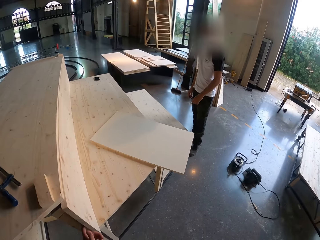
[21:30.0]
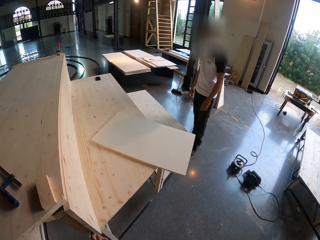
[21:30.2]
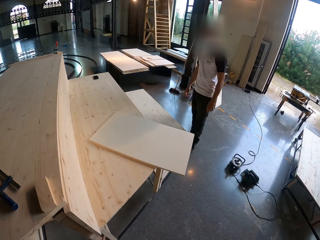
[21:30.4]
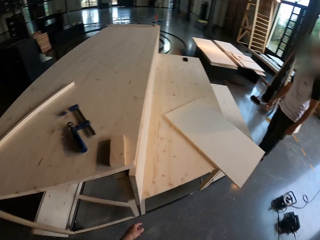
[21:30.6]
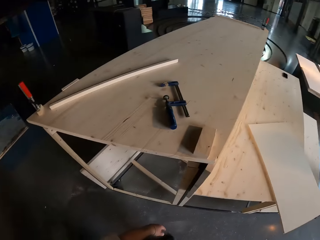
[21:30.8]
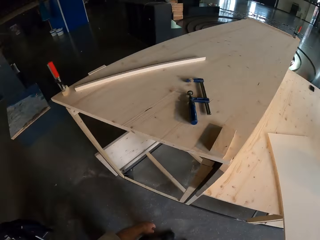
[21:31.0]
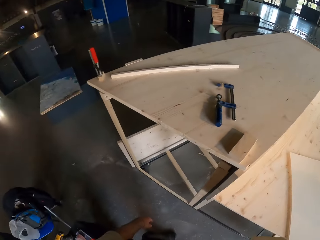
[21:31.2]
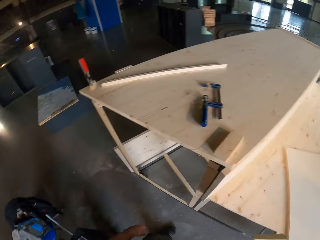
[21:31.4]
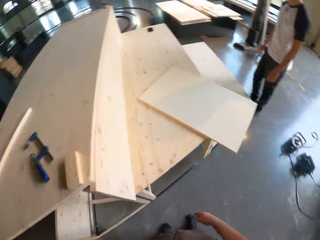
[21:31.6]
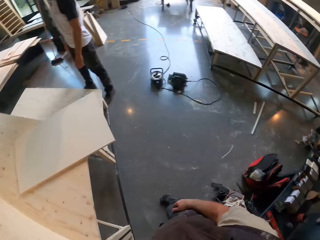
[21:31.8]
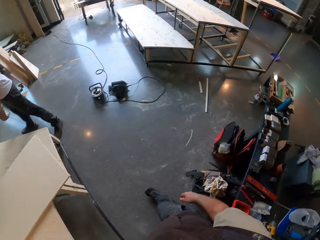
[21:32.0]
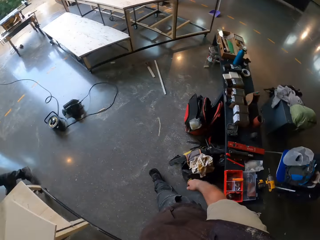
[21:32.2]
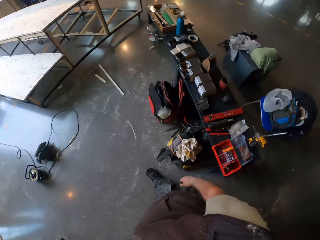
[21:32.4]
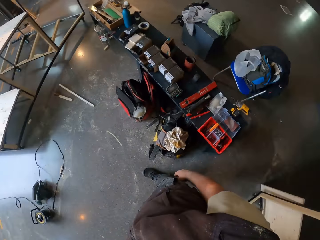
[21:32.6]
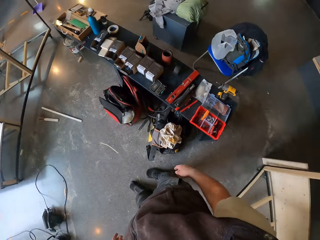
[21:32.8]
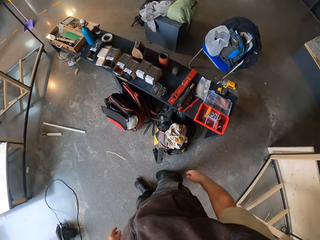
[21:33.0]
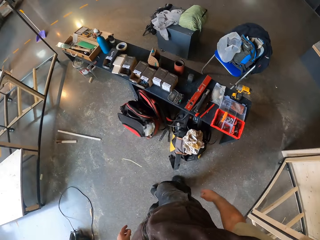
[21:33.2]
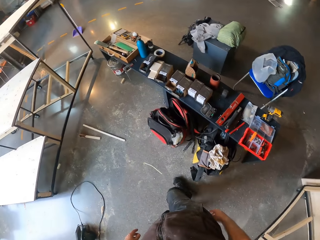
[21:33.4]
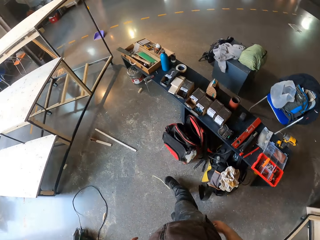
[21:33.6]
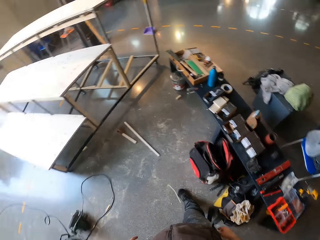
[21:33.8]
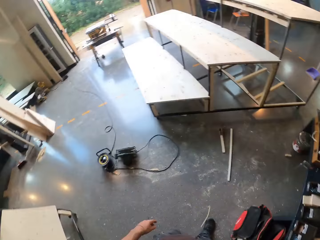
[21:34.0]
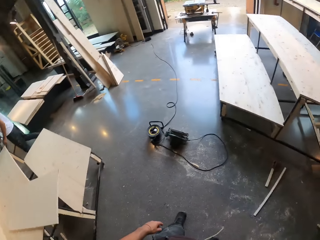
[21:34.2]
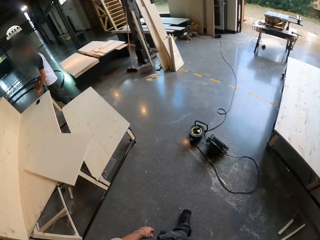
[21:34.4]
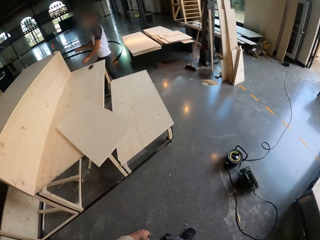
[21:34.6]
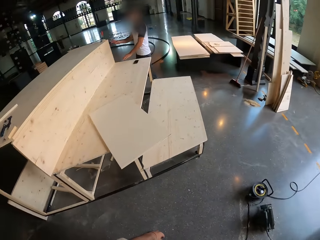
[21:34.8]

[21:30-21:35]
The camera wearer looks at the man. They look around the room. They walk on the room.

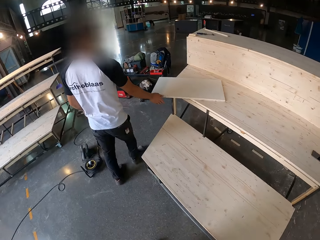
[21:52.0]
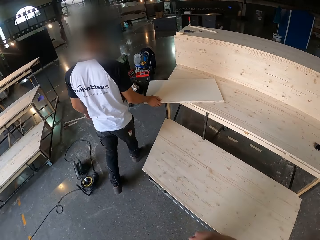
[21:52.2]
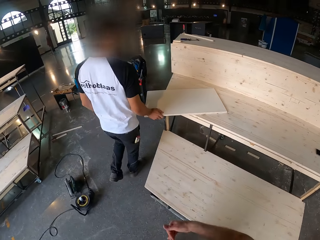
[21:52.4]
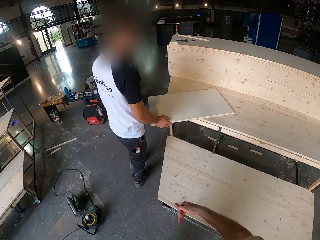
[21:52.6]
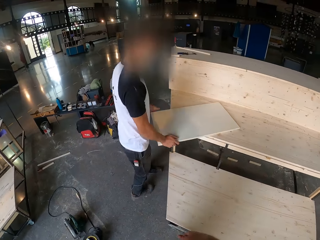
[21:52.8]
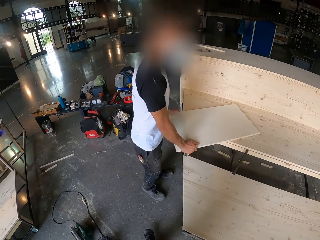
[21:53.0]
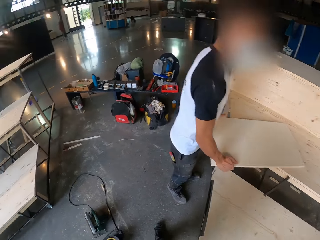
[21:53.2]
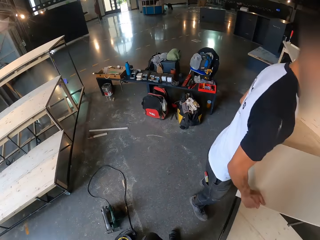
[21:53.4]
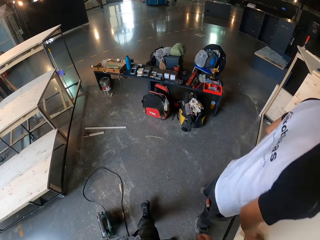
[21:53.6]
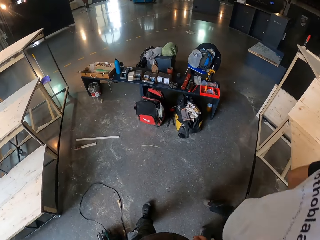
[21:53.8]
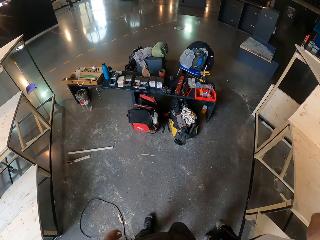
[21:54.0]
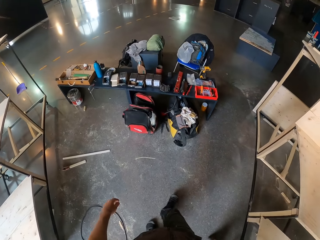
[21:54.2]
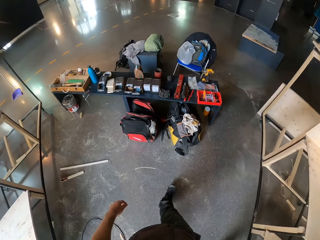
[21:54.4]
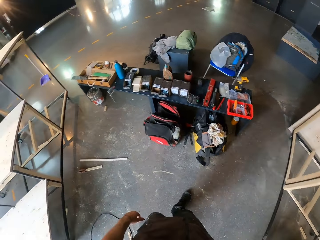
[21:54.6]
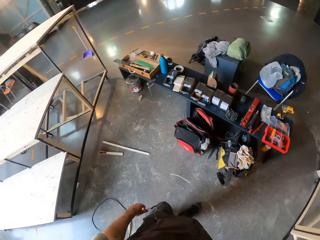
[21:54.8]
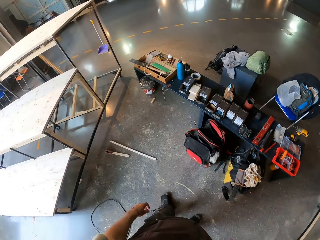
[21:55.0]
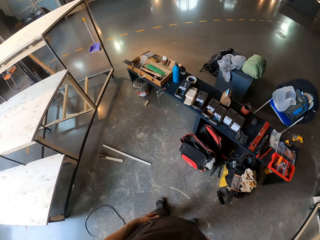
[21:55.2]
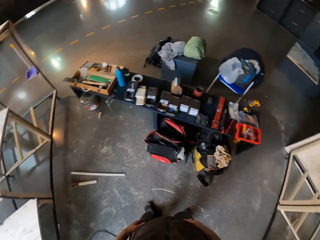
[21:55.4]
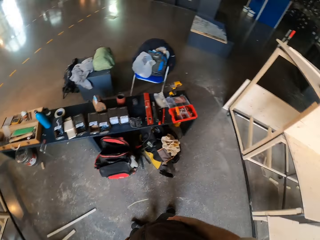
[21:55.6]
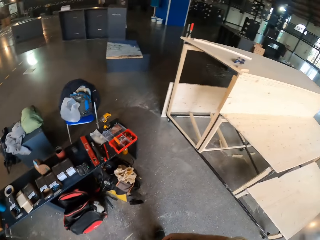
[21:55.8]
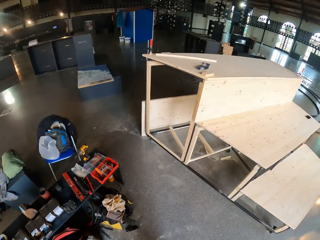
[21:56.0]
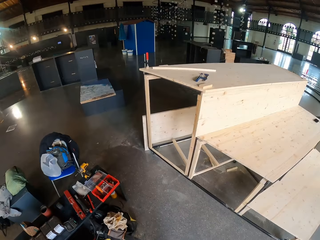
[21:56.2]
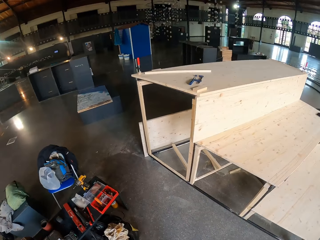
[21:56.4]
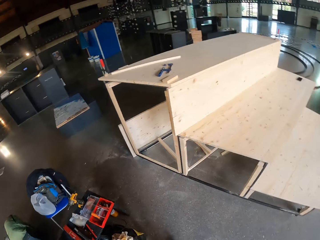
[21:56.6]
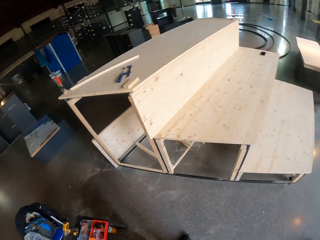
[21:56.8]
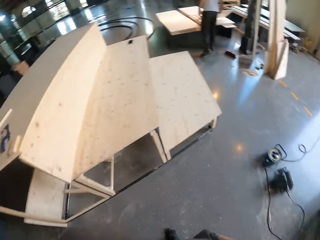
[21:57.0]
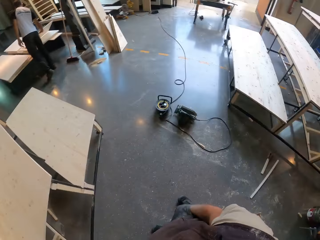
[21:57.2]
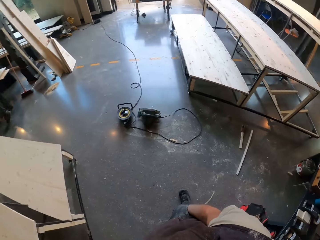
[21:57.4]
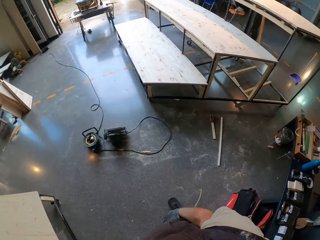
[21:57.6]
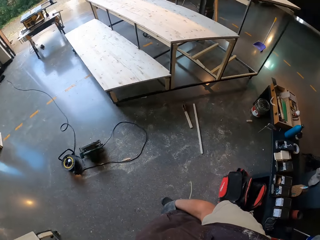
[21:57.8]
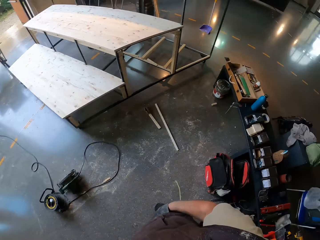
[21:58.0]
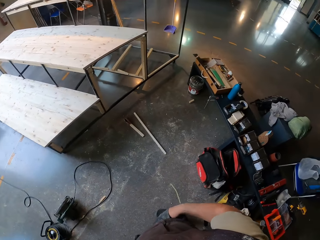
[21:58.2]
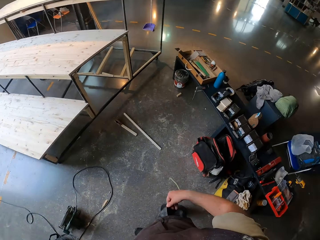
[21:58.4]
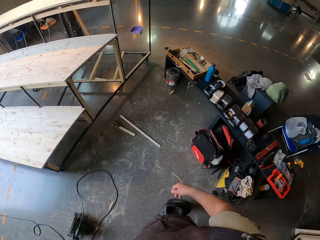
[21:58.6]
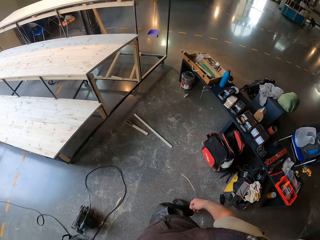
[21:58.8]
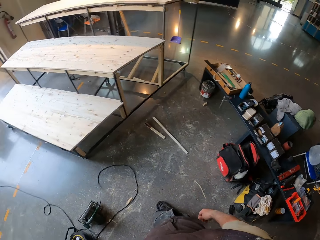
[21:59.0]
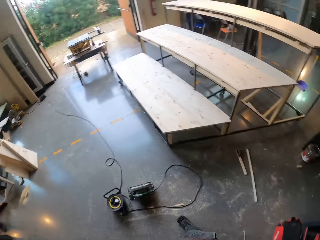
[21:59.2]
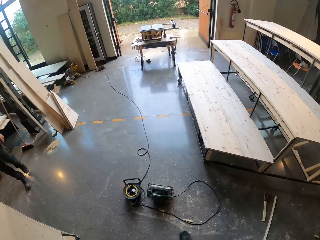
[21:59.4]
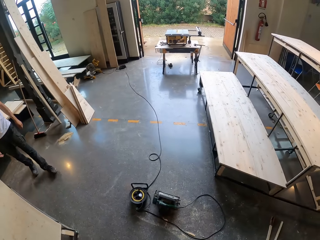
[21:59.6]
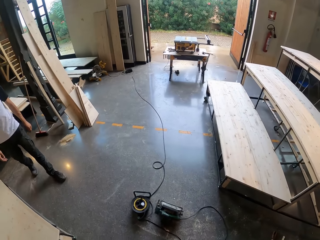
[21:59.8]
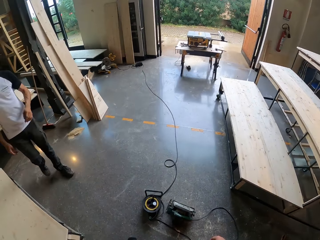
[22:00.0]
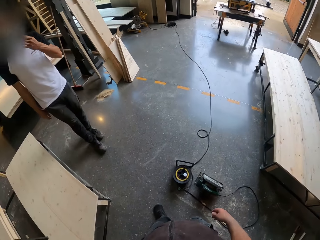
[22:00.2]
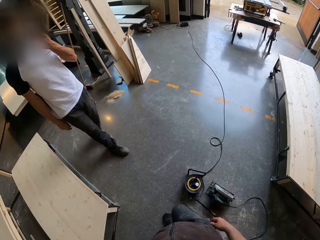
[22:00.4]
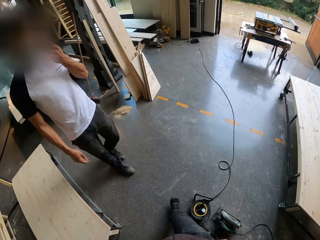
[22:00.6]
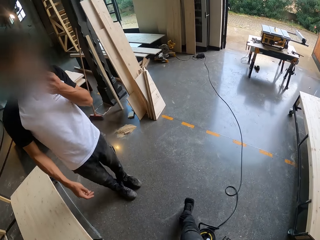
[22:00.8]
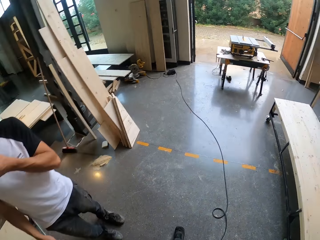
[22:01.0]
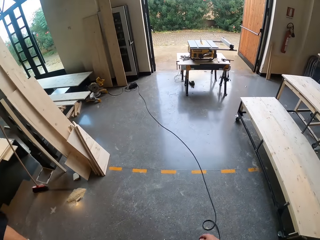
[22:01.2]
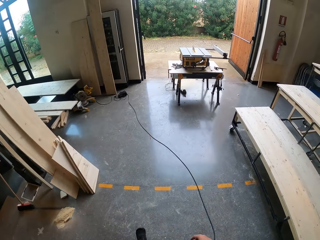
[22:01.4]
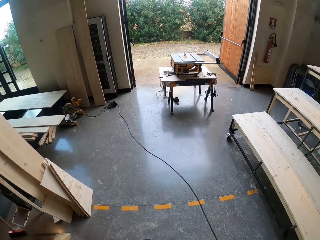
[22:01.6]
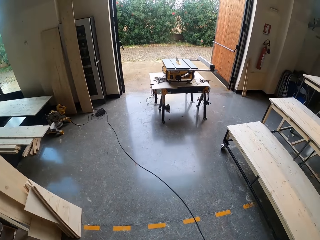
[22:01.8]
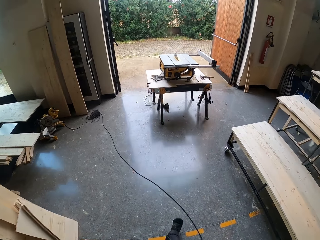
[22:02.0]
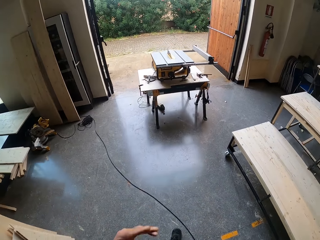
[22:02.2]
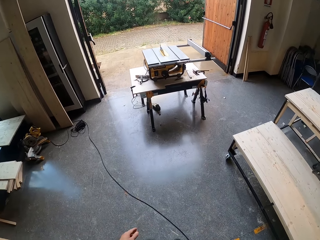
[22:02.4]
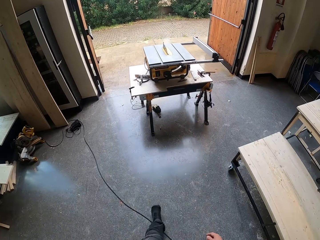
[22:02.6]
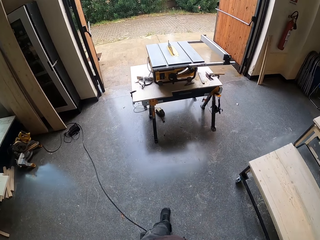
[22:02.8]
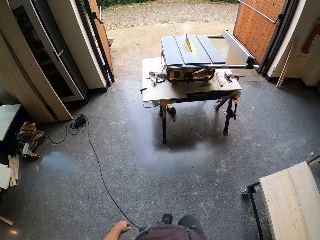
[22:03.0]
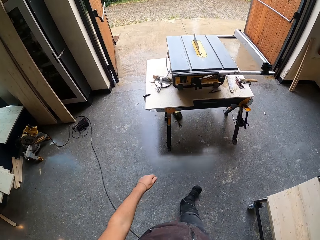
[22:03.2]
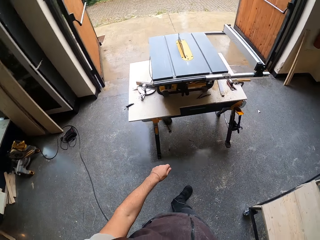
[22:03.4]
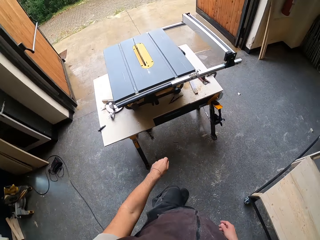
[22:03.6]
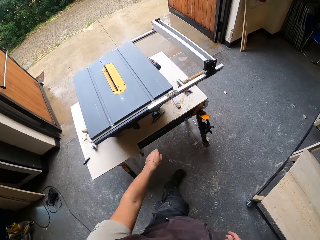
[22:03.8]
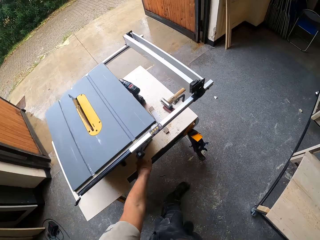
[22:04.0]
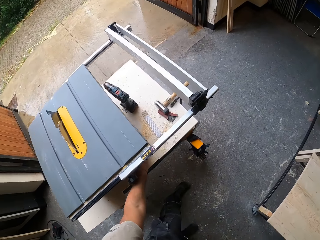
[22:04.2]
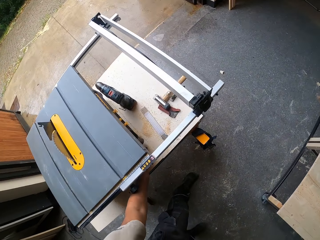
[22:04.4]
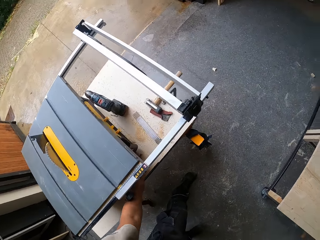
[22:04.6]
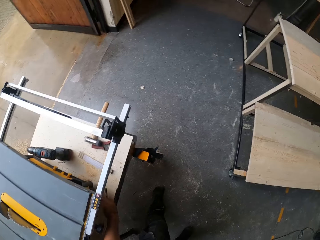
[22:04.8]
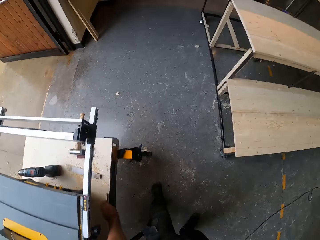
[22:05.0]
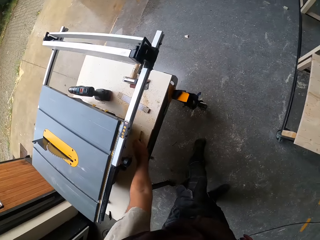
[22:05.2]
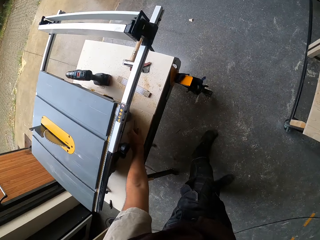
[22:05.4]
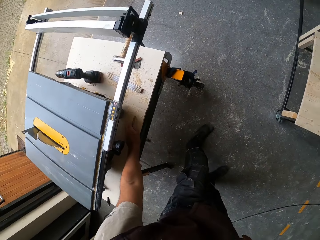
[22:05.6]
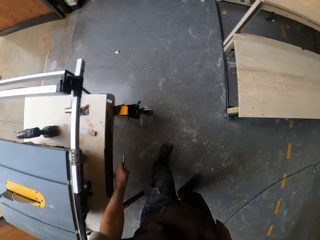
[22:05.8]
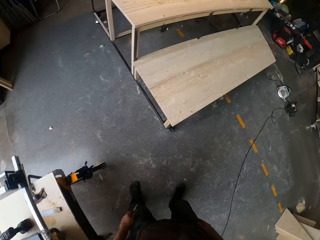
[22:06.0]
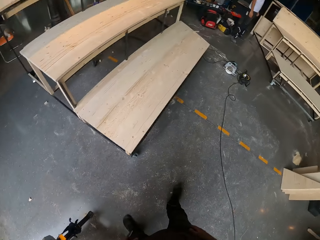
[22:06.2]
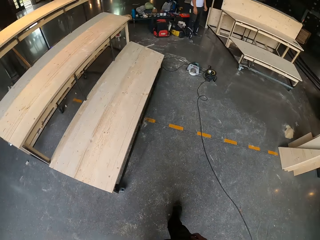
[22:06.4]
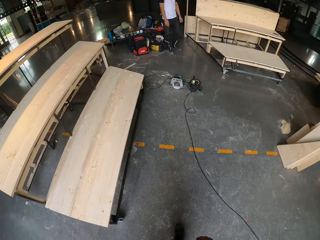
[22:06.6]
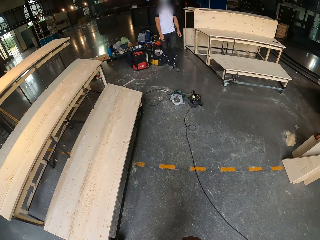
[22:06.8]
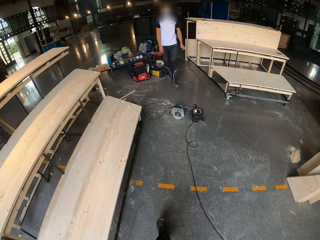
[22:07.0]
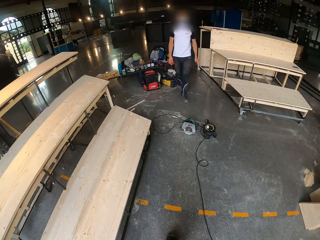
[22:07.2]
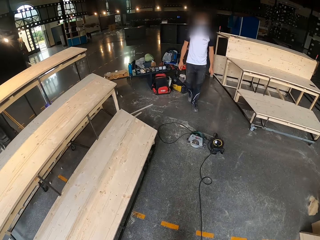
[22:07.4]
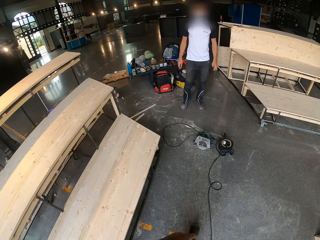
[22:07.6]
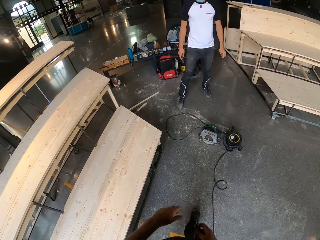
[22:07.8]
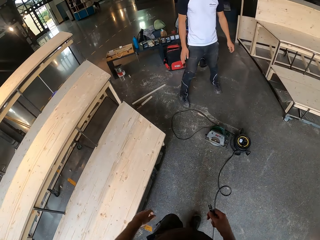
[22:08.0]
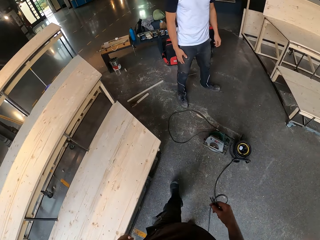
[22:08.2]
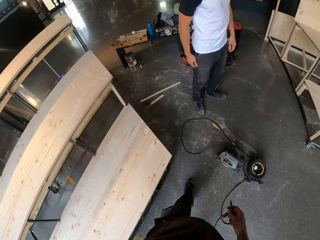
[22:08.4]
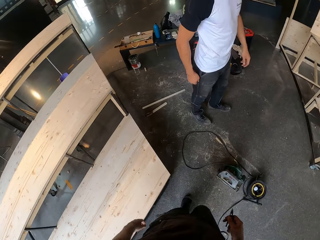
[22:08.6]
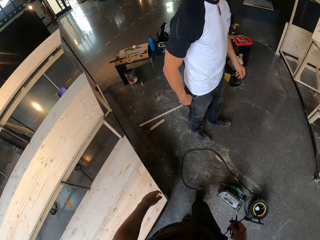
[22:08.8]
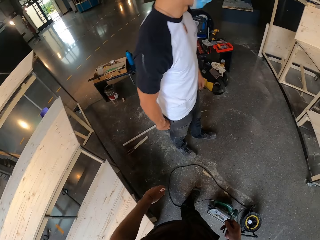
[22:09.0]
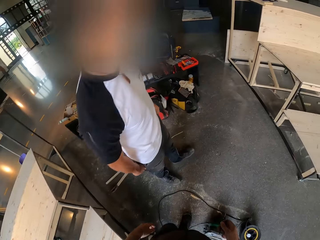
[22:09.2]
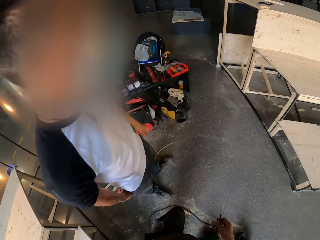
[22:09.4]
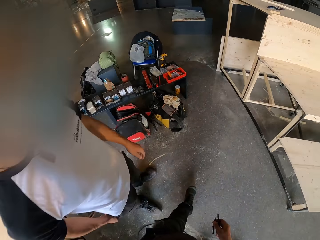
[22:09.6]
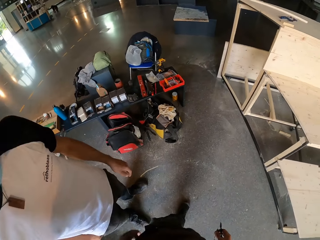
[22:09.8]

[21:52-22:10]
The man holds the plywood in his left hand. The camera wearer looks around the room. He walks on the room. He picks up a pen on a saw table with his left hand. He walks on the room.
